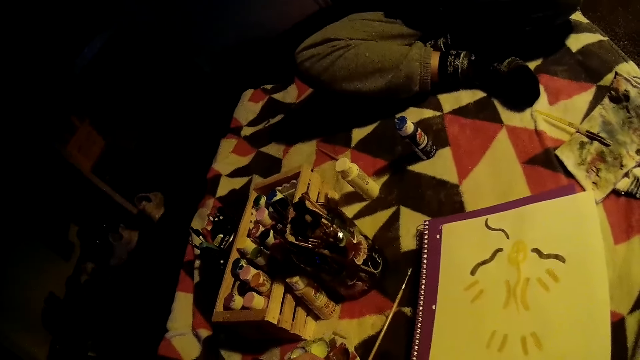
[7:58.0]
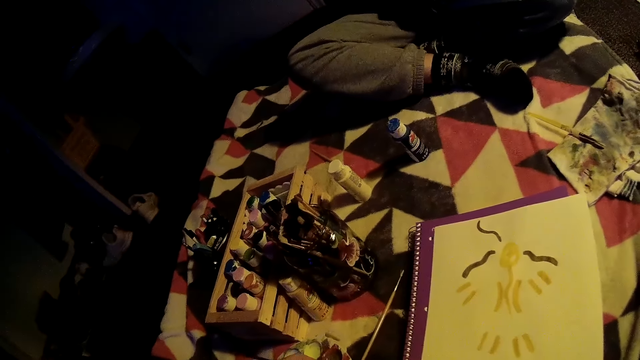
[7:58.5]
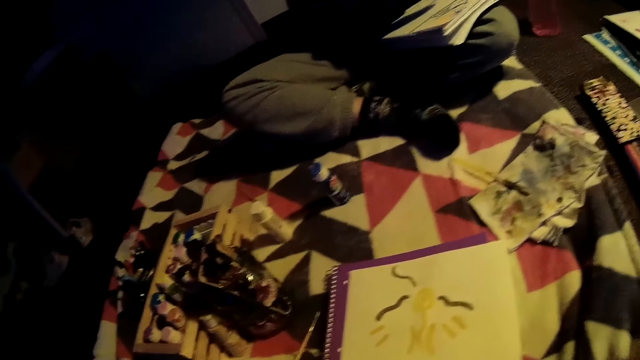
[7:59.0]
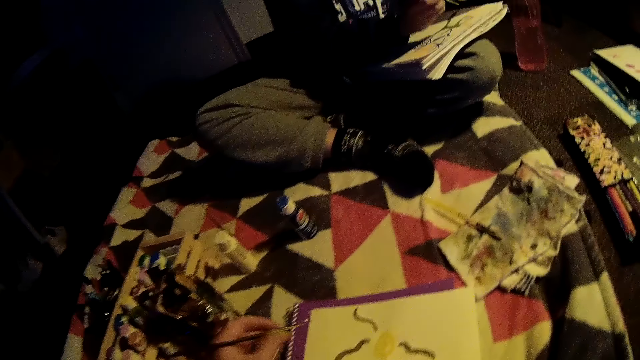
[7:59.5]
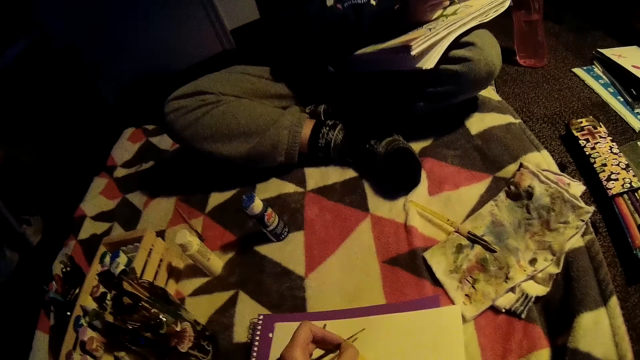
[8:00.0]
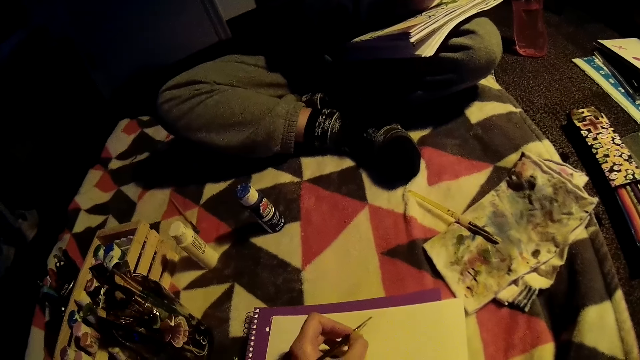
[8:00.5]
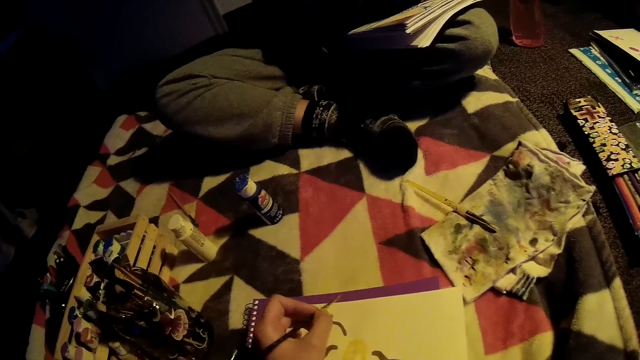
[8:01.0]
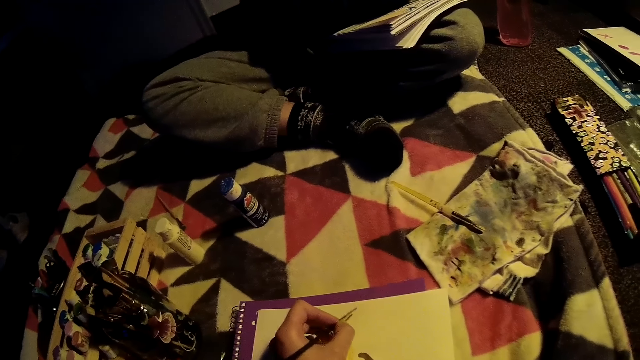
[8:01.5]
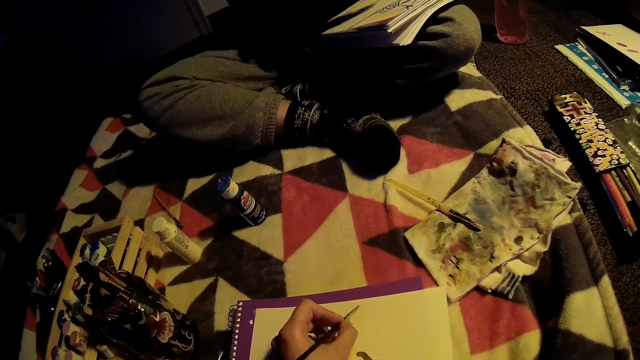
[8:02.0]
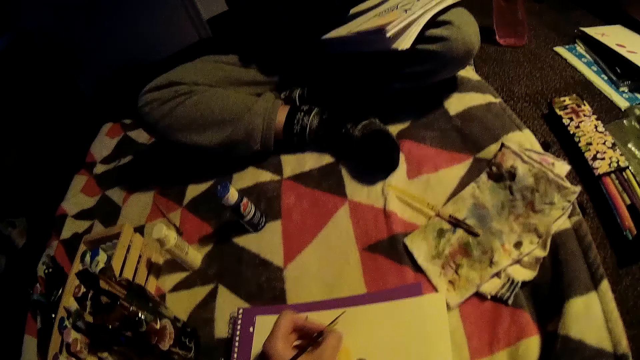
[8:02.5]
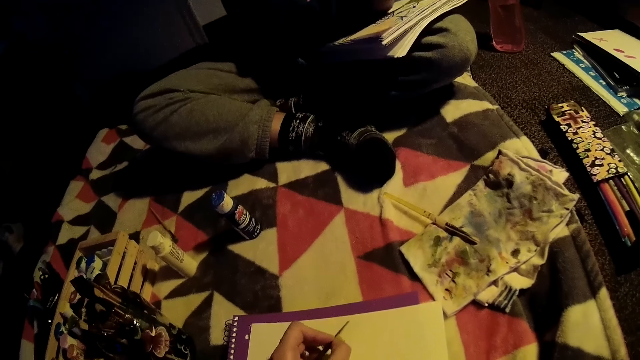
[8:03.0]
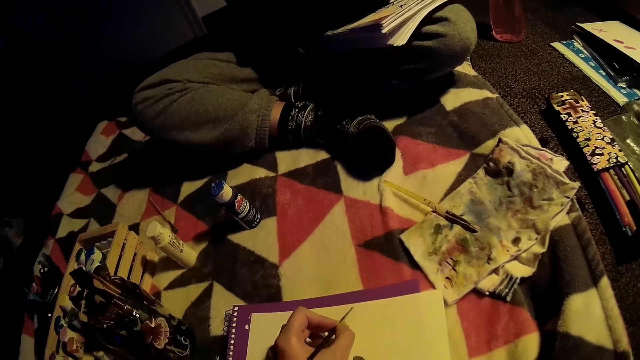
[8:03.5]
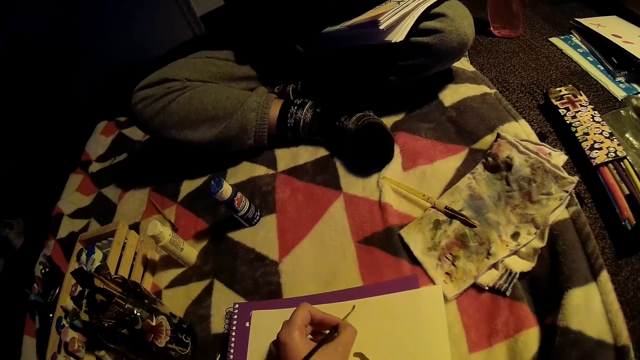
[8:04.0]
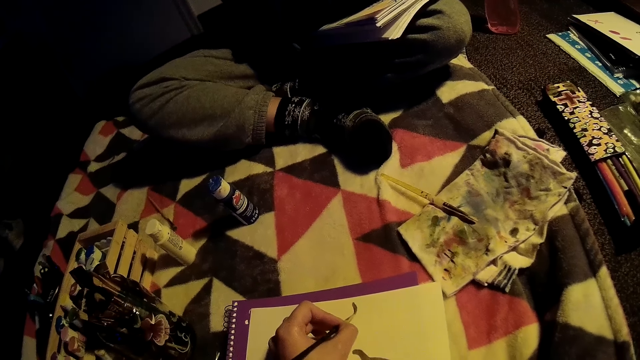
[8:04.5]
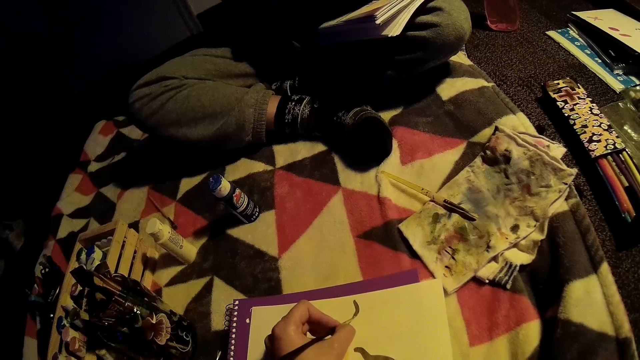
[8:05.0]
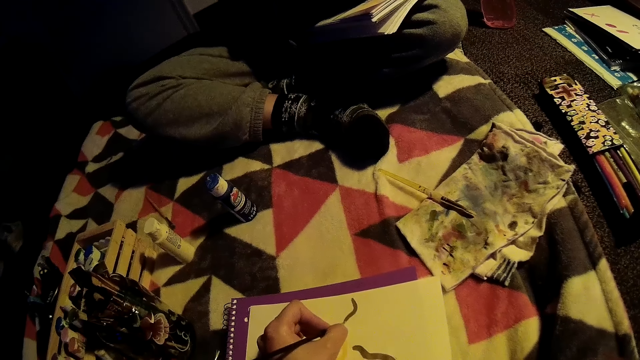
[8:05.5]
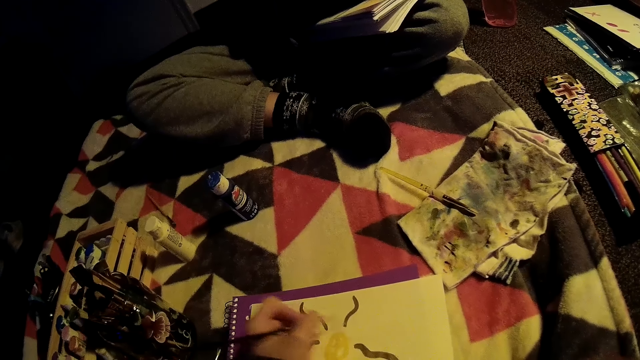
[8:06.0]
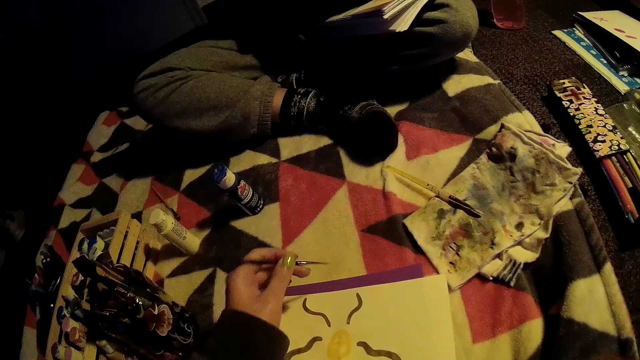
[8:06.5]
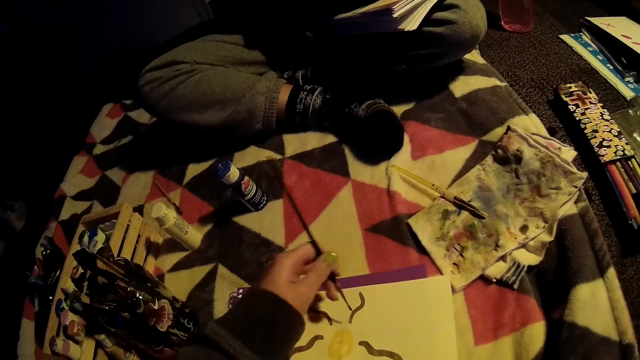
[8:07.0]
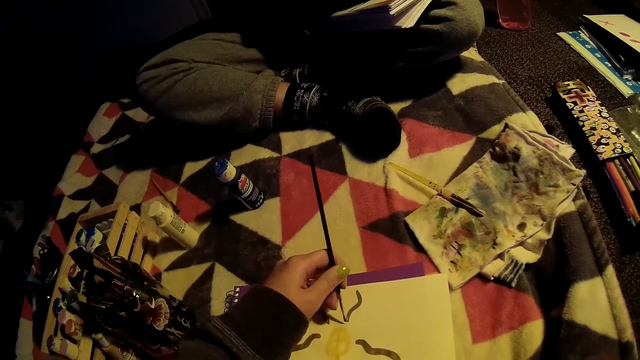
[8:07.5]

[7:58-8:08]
The camera wearer paints on the canvas with the brush in her left hand.

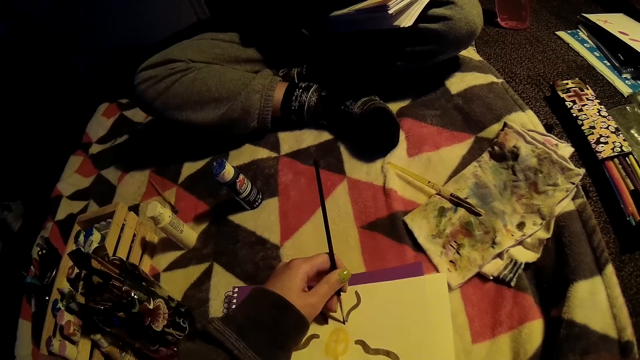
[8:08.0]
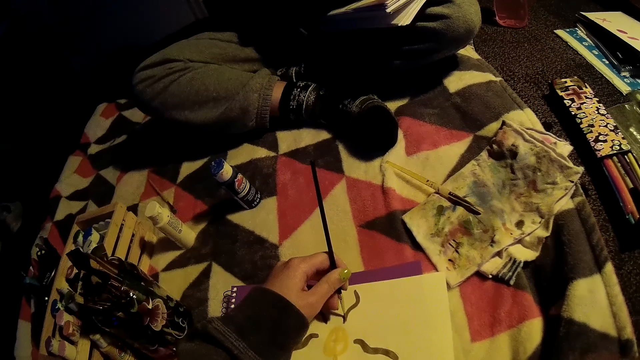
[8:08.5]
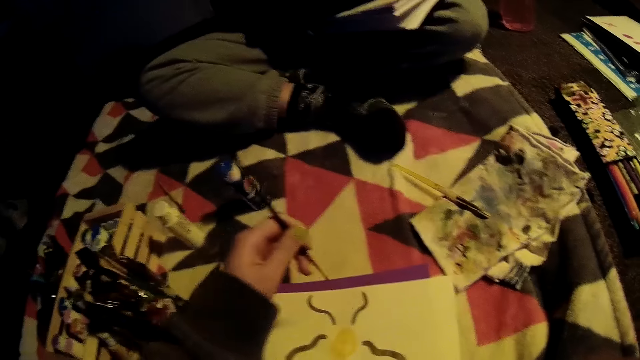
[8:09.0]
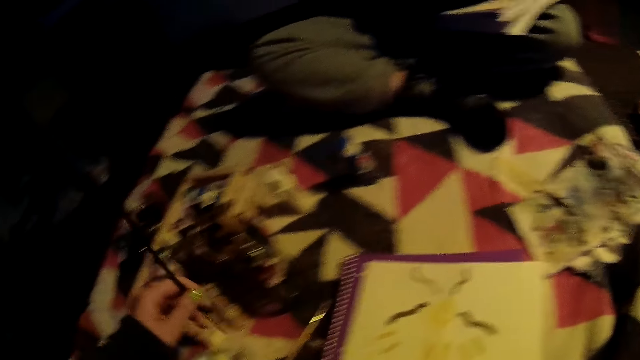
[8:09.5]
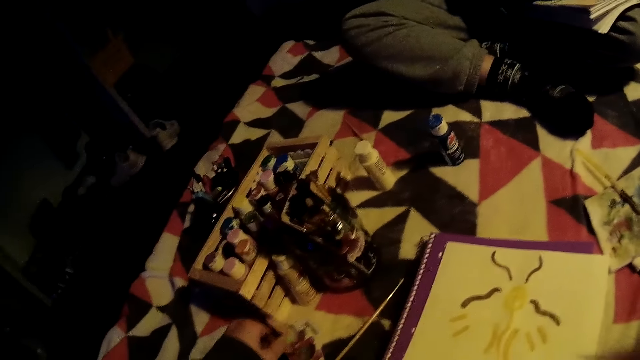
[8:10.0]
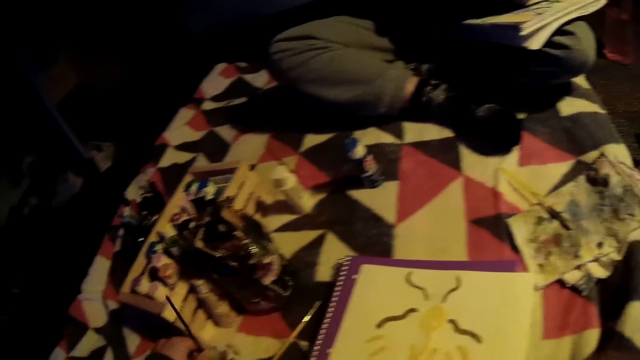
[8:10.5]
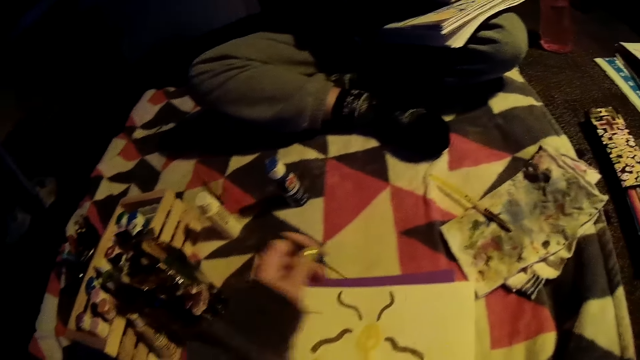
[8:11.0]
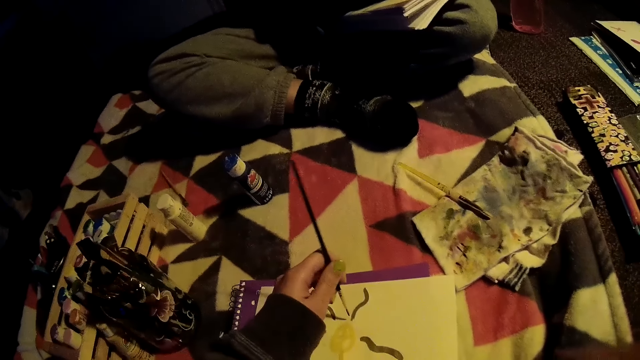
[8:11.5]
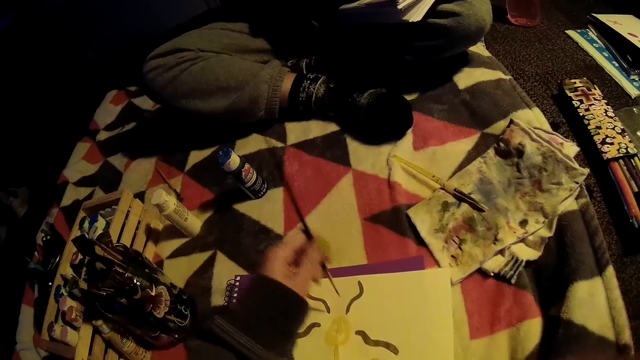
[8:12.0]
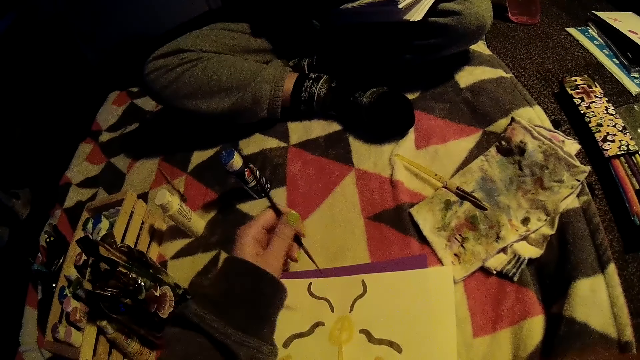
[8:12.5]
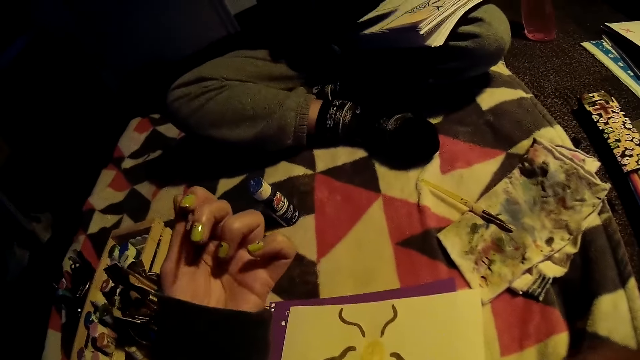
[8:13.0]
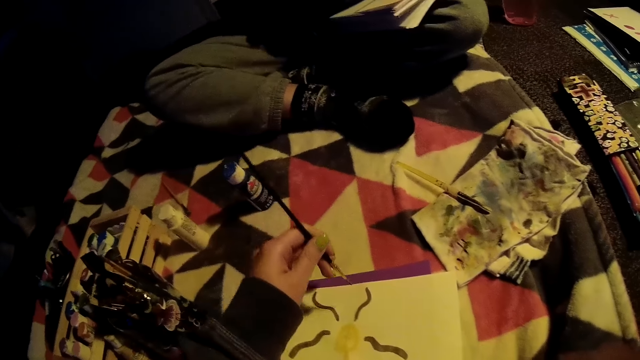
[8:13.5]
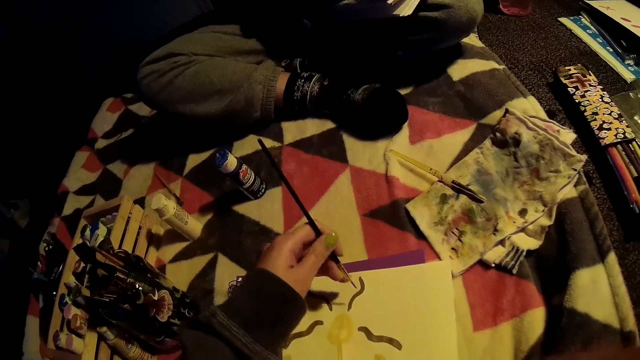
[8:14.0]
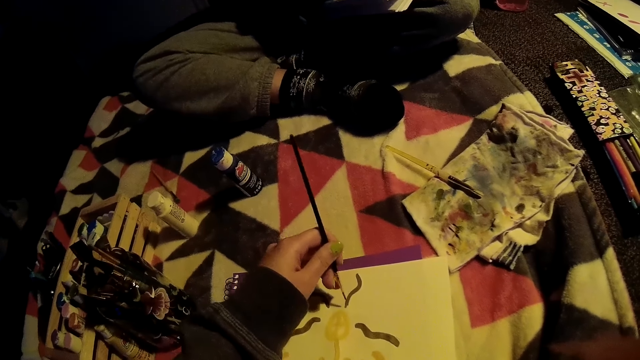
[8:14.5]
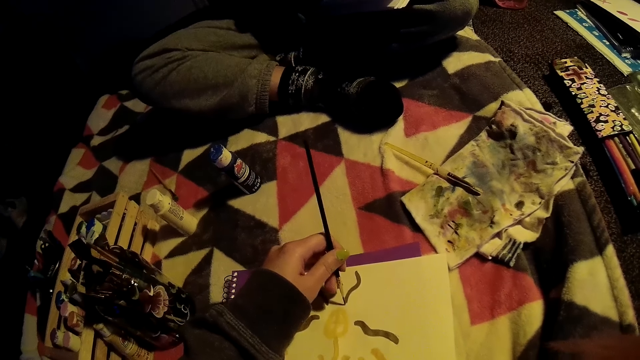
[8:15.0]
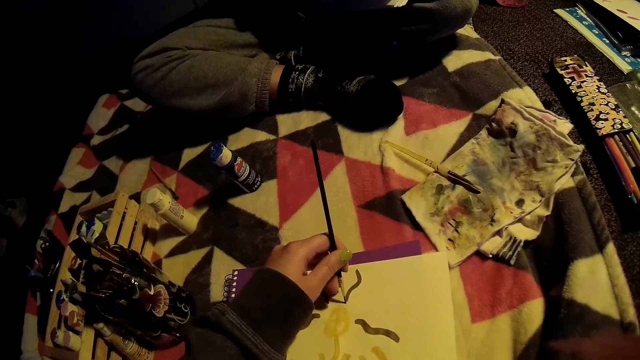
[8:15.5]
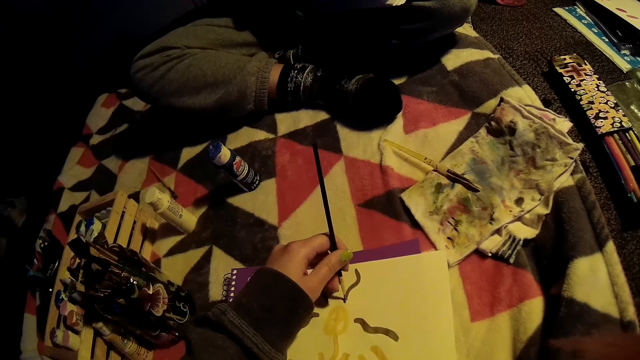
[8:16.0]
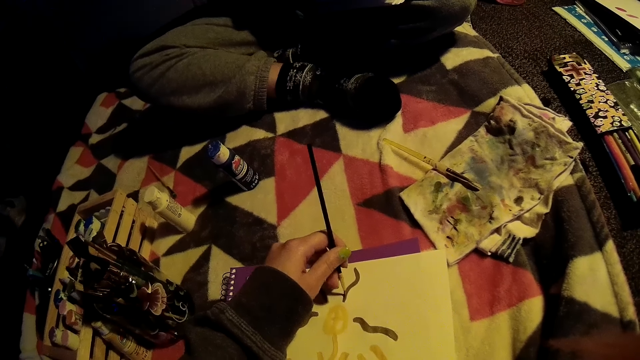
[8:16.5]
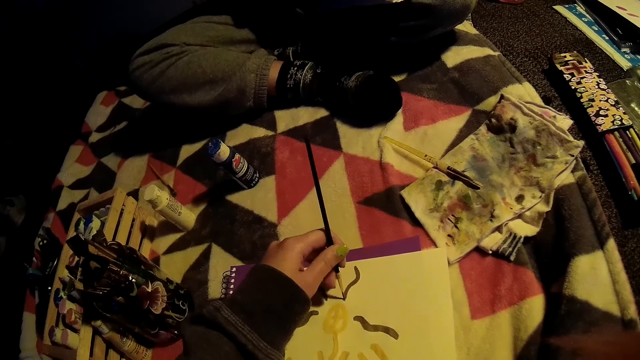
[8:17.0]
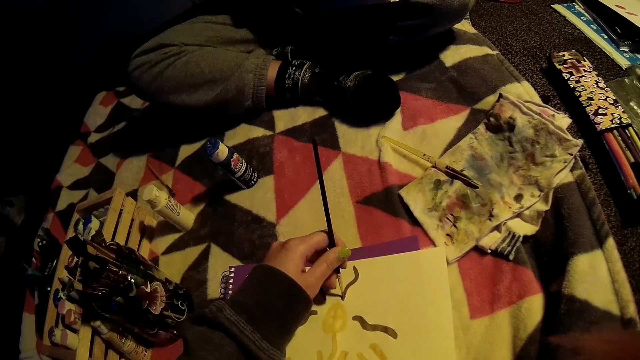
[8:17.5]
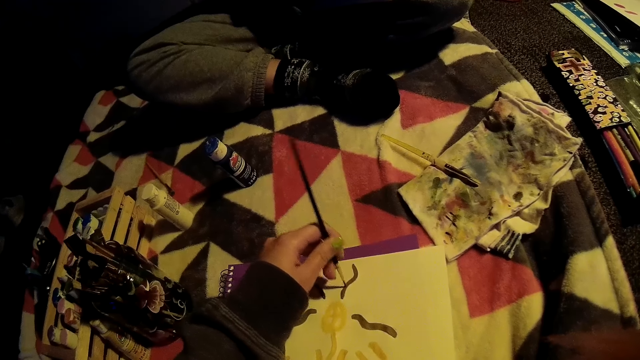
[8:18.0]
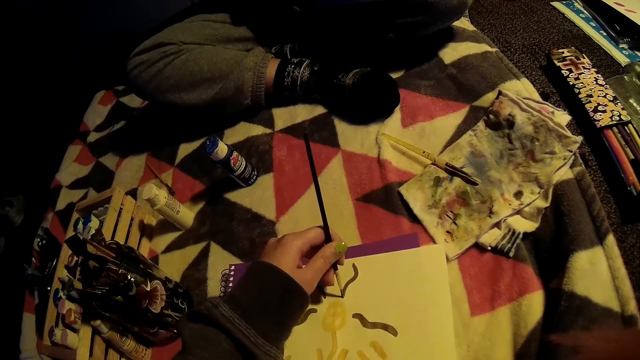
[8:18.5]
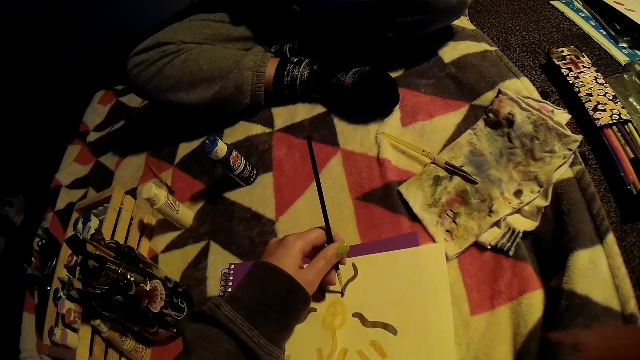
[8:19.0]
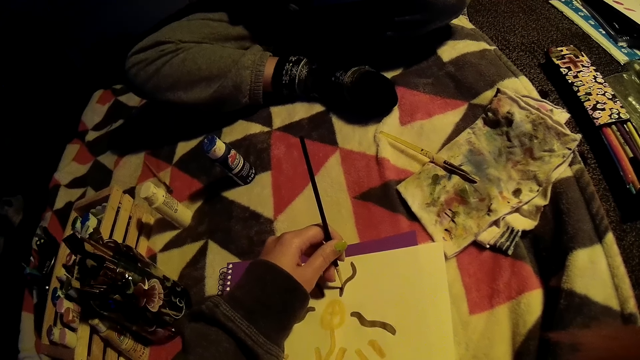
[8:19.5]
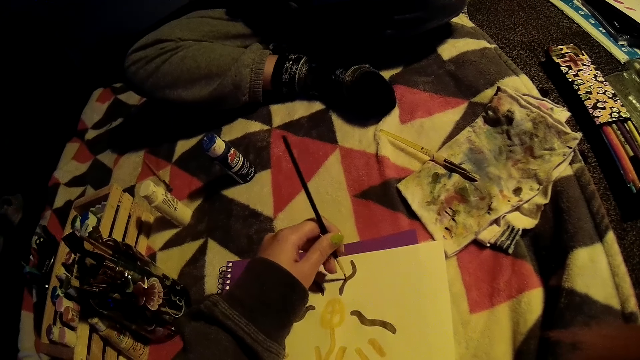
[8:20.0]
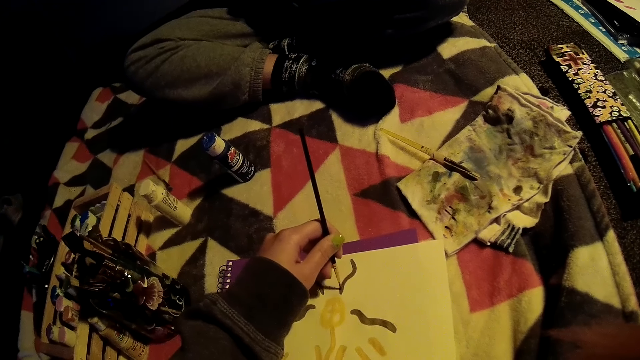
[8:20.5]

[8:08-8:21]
The camera wearer takes ink from the palette with the brush in her left hand. She inspects her fingers. She paints on the canvas with the brush in her left hand.
